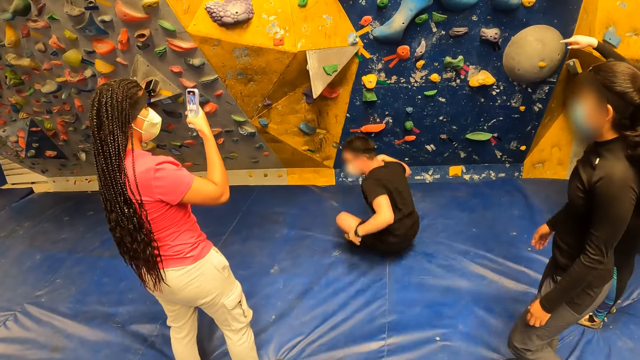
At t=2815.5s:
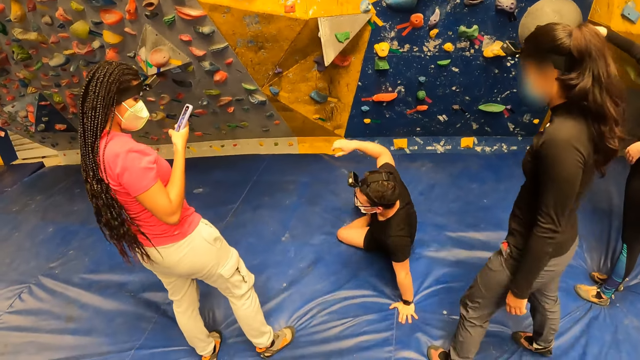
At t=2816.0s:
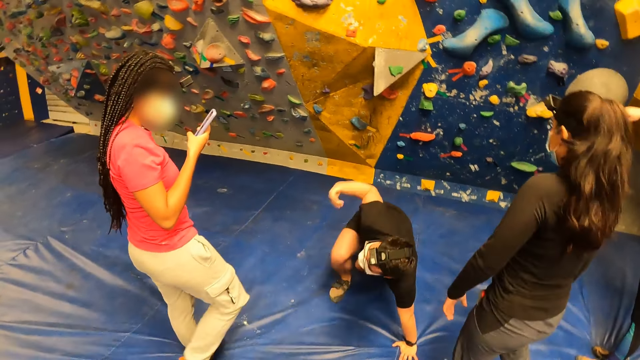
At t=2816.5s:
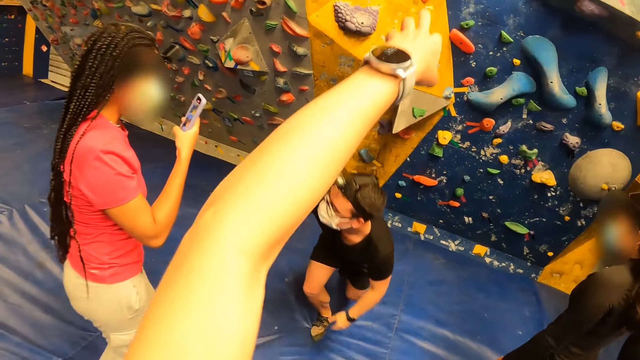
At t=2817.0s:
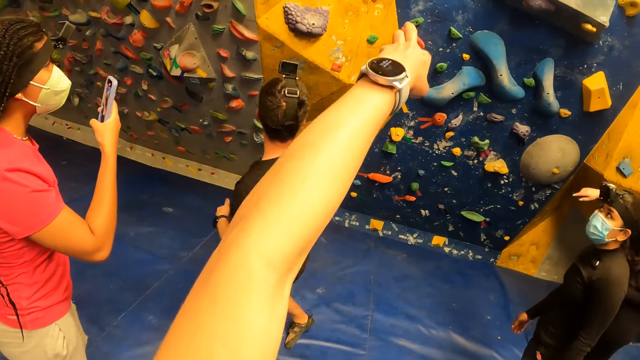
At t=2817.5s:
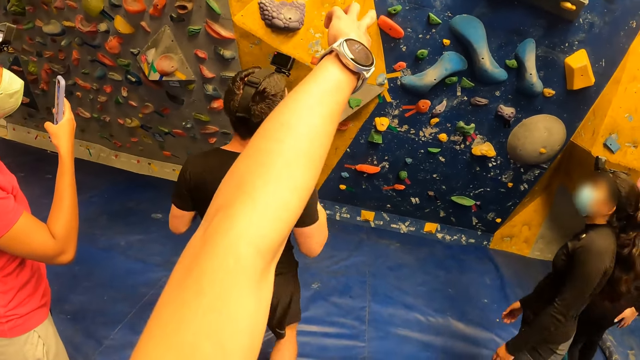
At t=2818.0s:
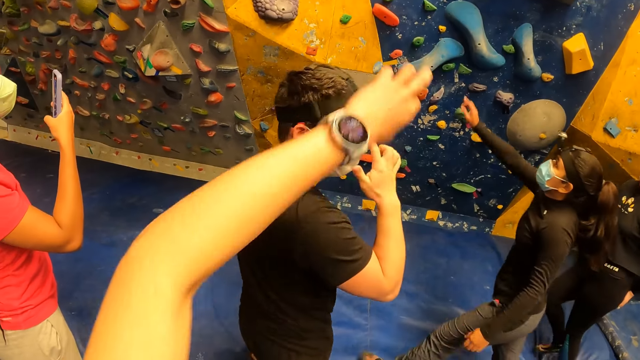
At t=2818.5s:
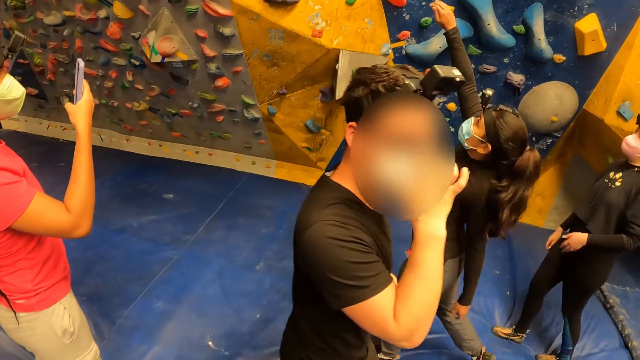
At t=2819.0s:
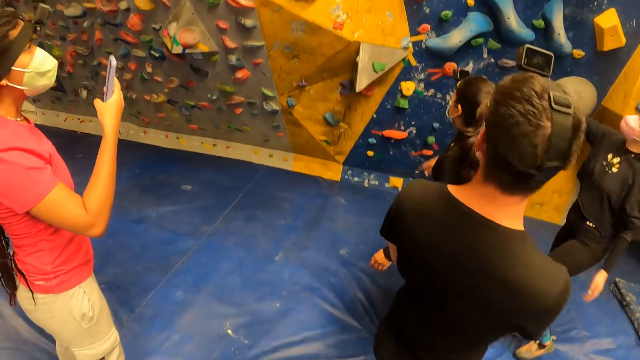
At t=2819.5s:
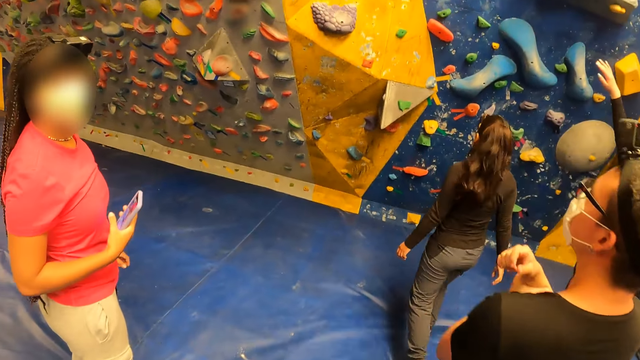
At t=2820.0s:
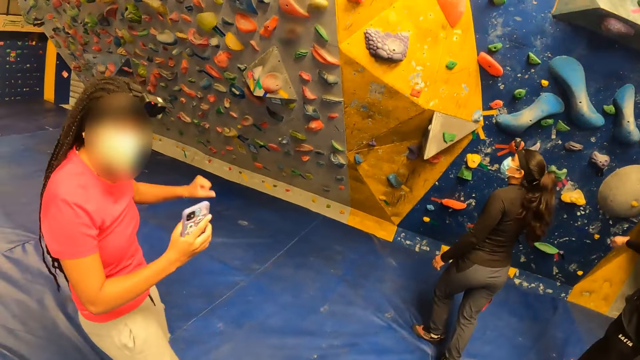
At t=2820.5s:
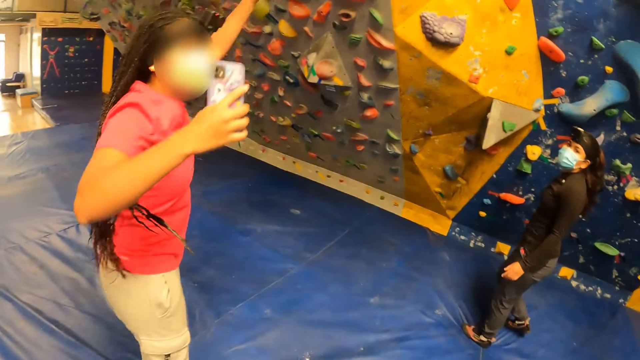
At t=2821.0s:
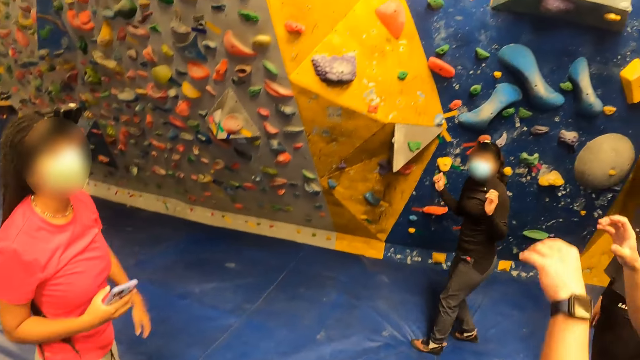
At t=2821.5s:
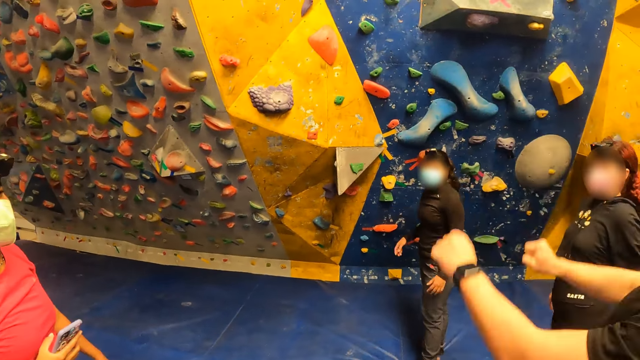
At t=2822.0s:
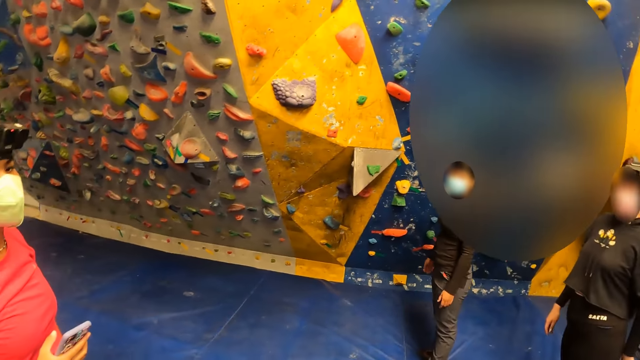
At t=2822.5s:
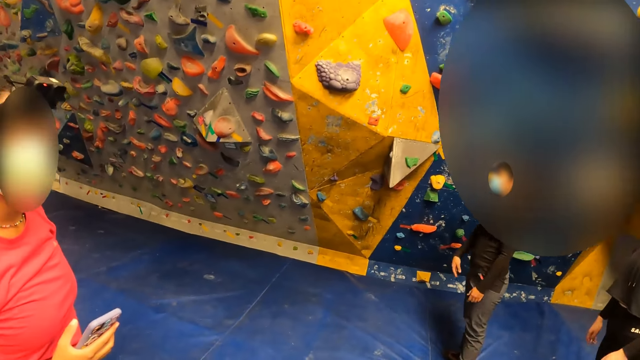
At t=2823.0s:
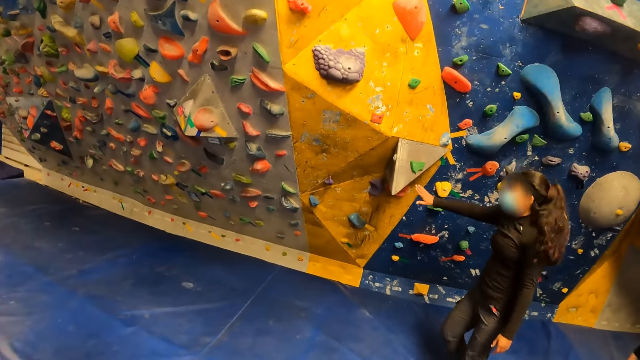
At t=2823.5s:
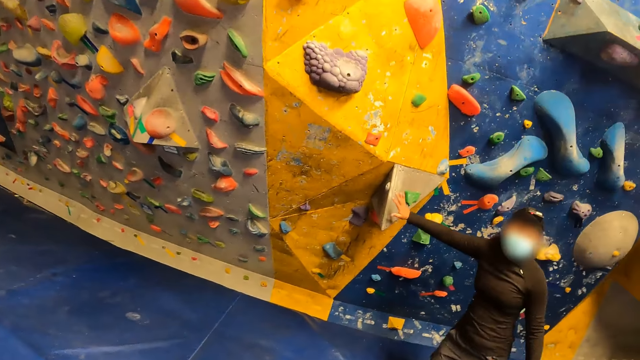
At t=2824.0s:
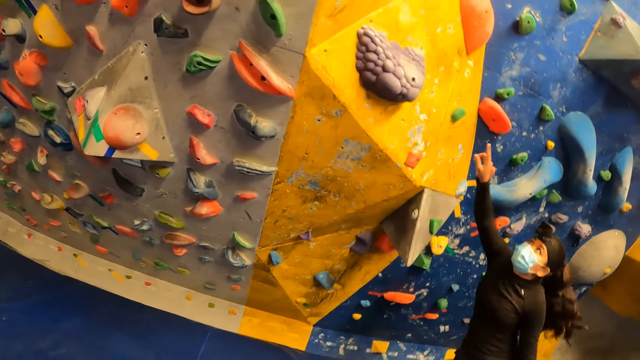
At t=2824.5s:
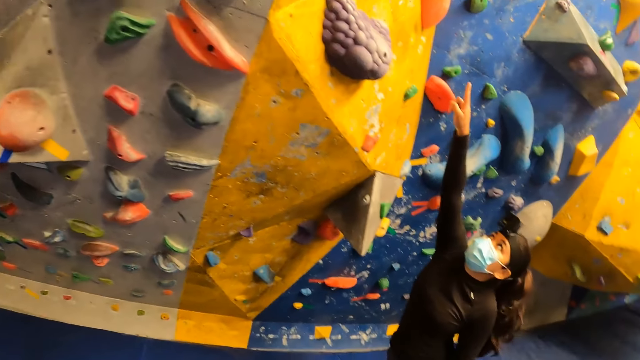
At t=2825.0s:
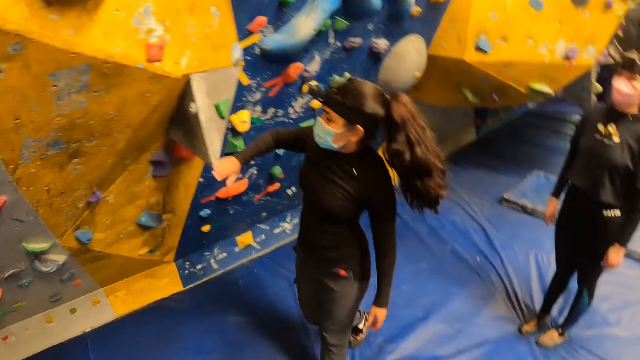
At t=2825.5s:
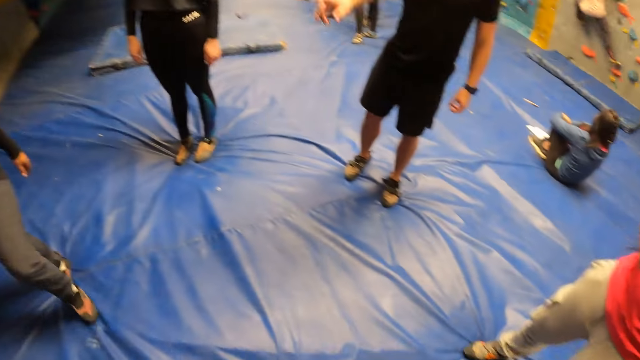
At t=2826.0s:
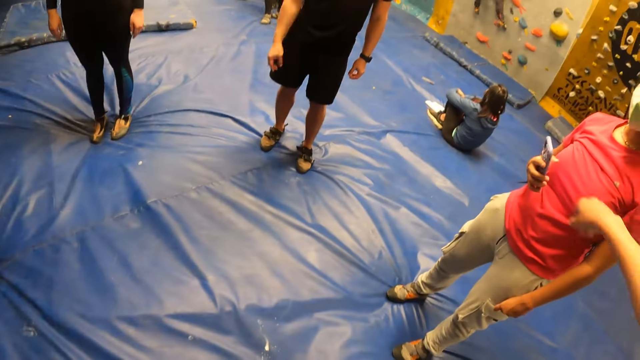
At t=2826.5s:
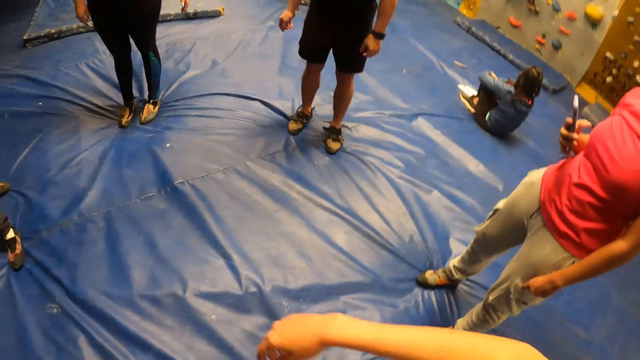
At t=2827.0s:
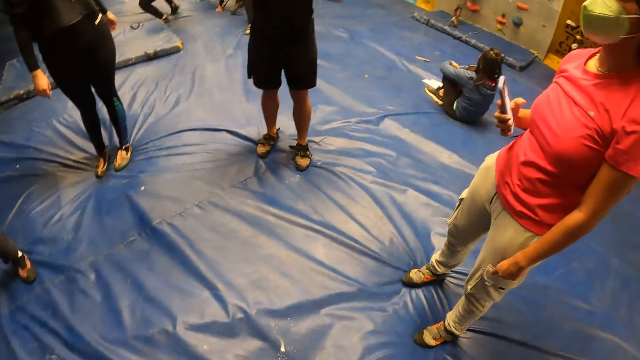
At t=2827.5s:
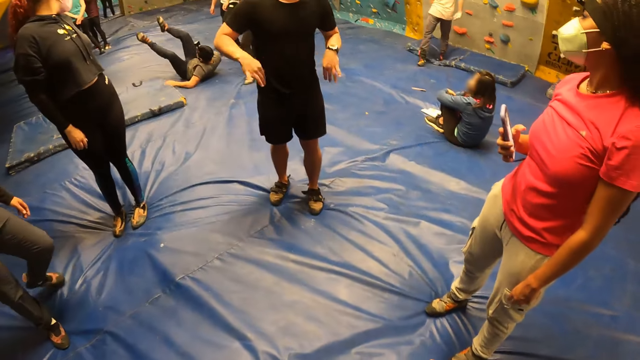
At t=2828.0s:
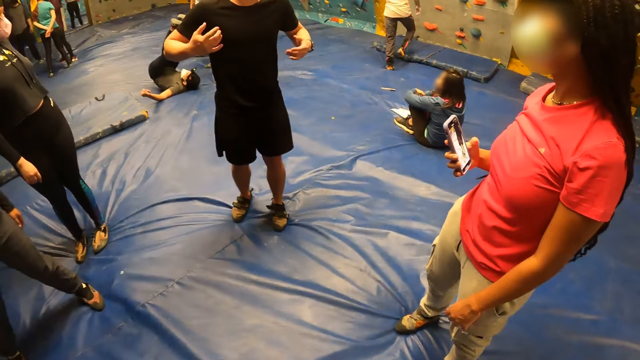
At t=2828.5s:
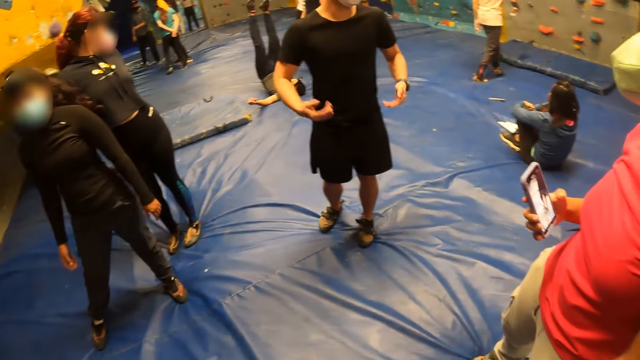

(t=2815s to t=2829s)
The camera wearer stretches her right hand forward. She points a game. The woman stretches her right hand. Another woman jumps up. The man stretches his hands up. The first woman touches a plastic on the wall with her right hand. The camera wearer walks around the room. The first woman stretches her right hand up. The camera wearer stretches her right hand forward. She looks around the room. She stretches her right hand. The man shakes both hands.

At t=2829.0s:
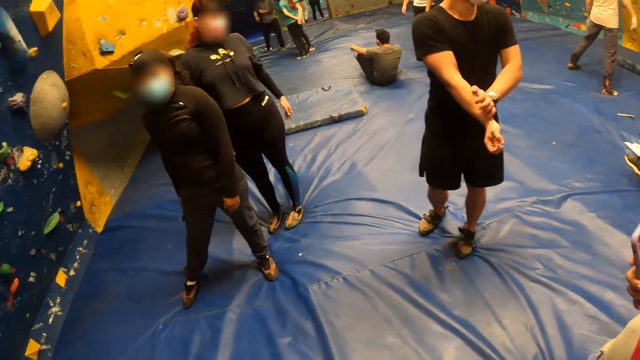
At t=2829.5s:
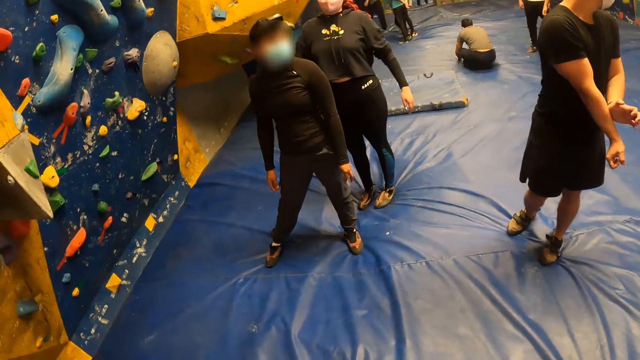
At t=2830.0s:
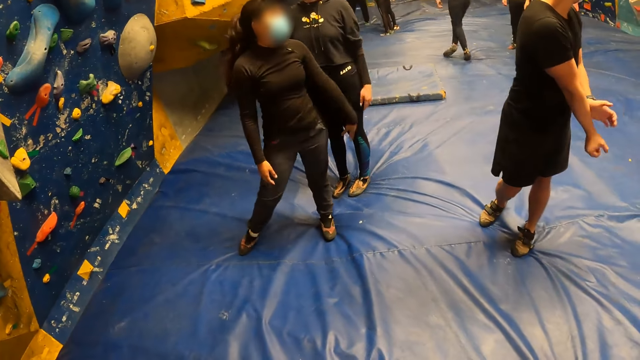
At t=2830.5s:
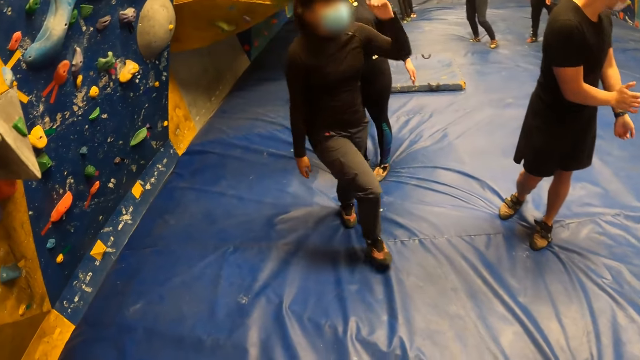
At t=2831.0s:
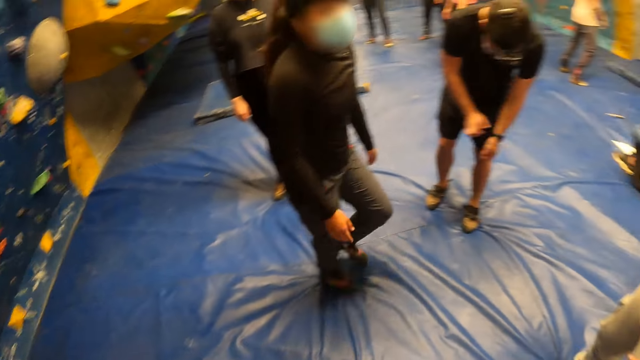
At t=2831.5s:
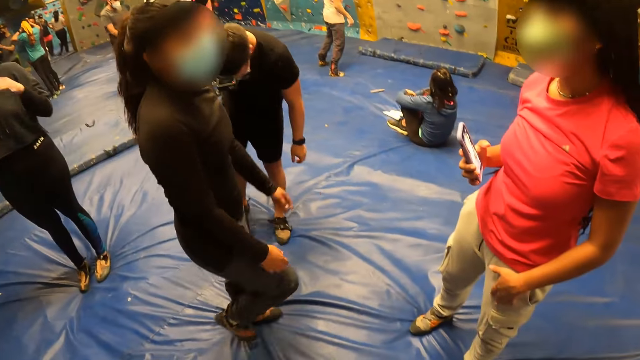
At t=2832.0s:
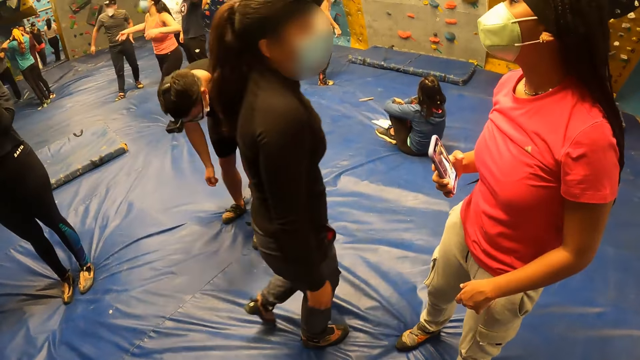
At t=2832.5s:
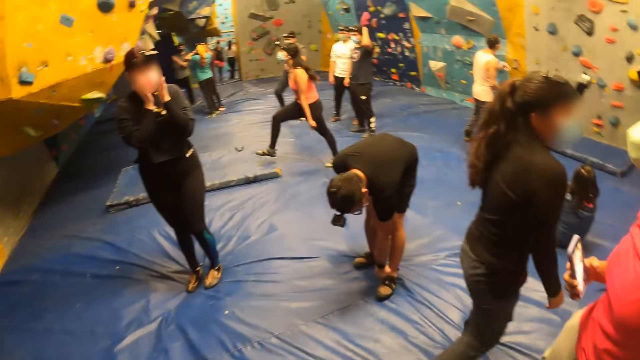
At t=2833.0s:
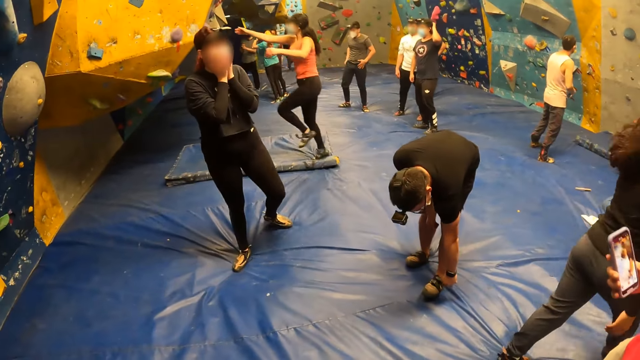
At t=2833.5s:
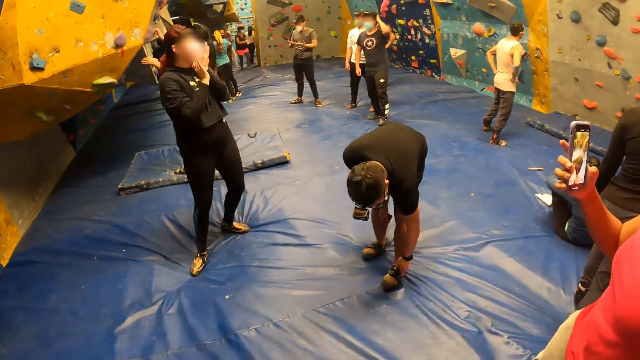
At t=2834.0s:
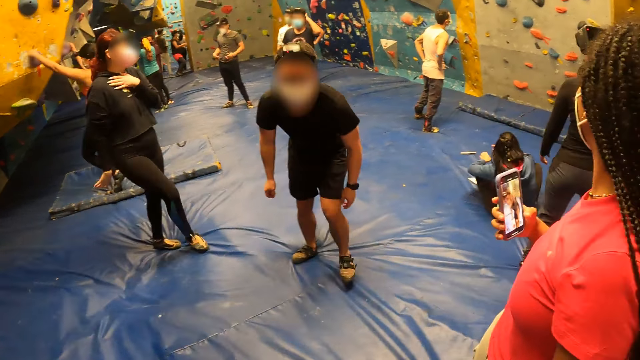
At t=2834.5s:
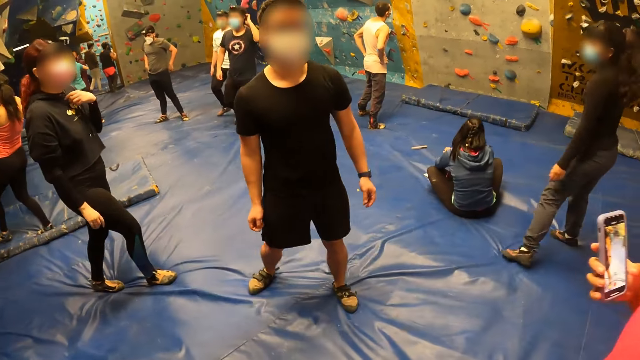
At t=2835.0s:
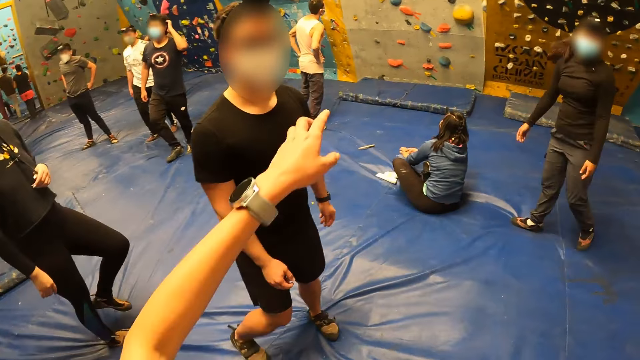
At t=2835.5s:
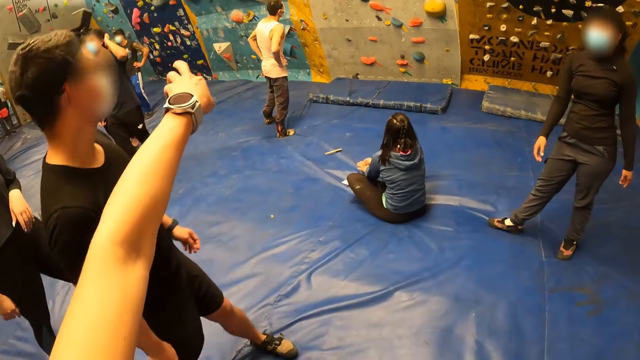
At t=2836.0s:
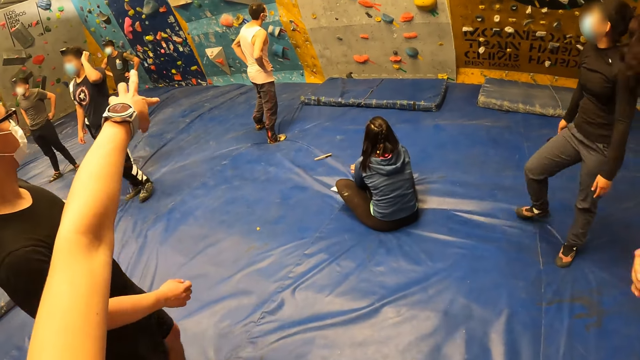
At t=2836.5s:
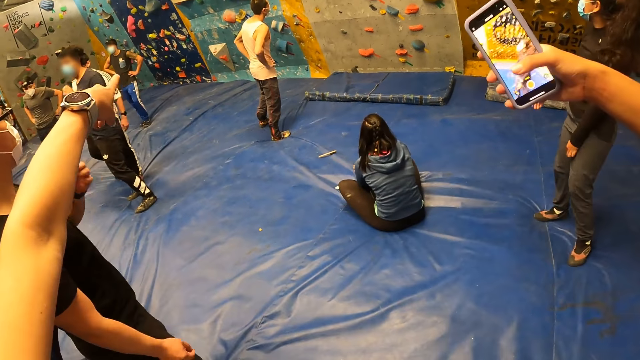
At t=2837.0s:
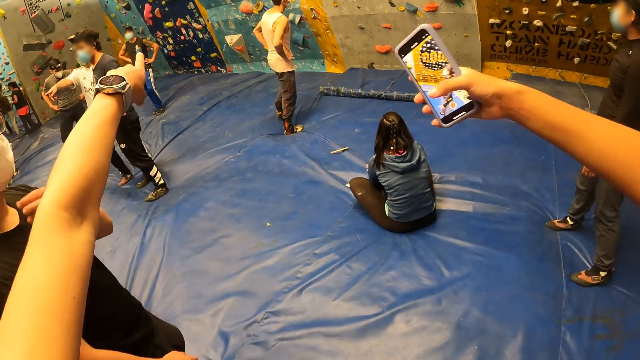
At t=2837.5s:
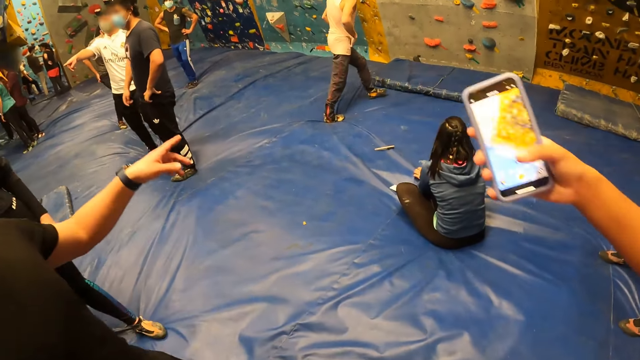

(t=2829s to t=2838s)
A man hits his right hand with his left hand. Another man adjusts his left leg shoe with his left hand. The woman operates the phone with her right hand. The camera wearer points her left hand forward. She talks to the other man. She interacts with the other man.
